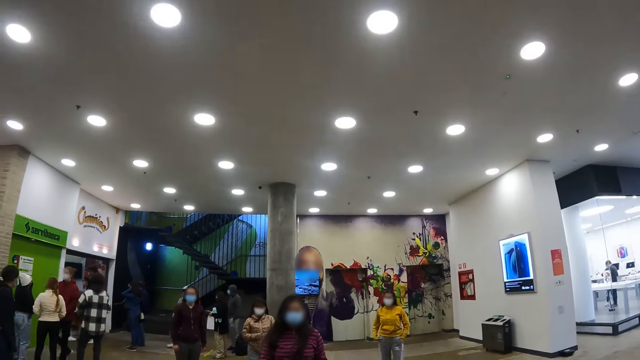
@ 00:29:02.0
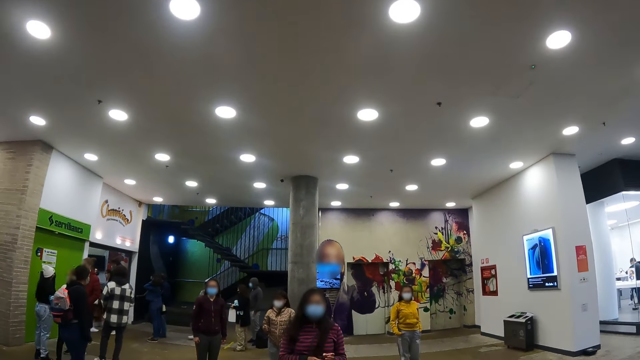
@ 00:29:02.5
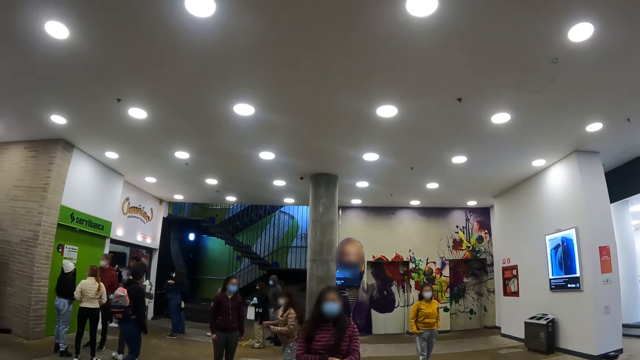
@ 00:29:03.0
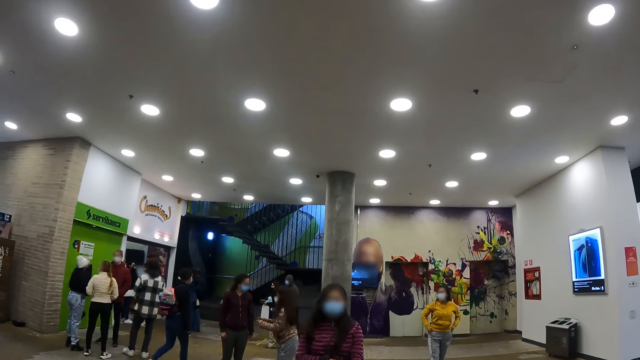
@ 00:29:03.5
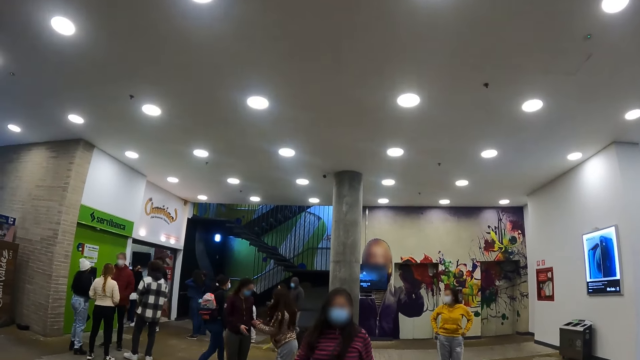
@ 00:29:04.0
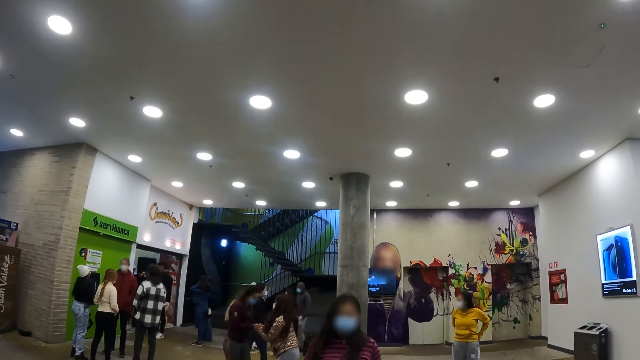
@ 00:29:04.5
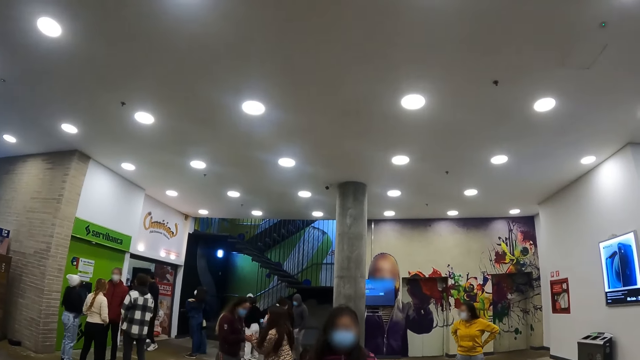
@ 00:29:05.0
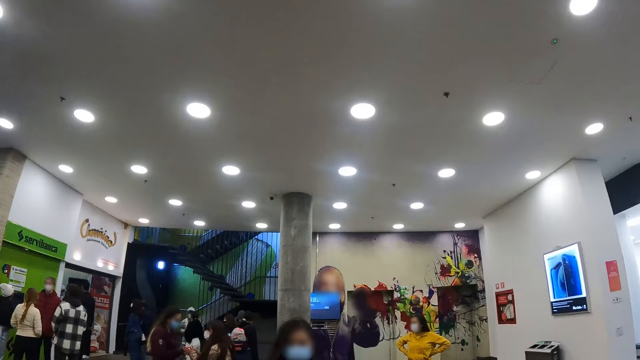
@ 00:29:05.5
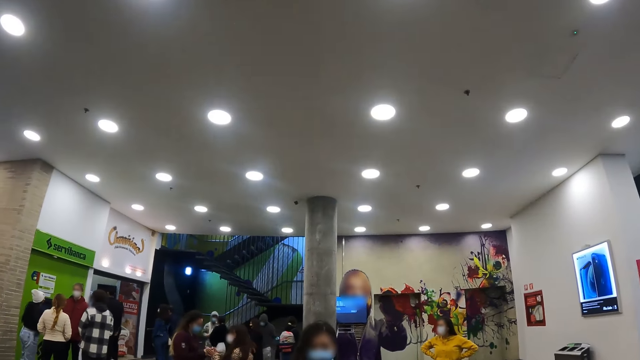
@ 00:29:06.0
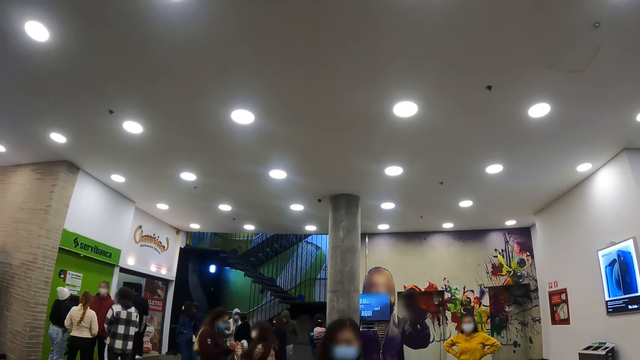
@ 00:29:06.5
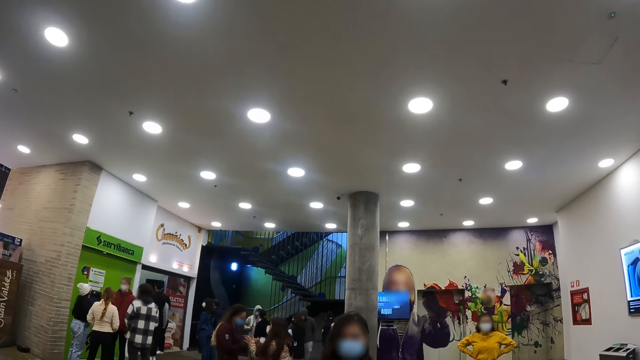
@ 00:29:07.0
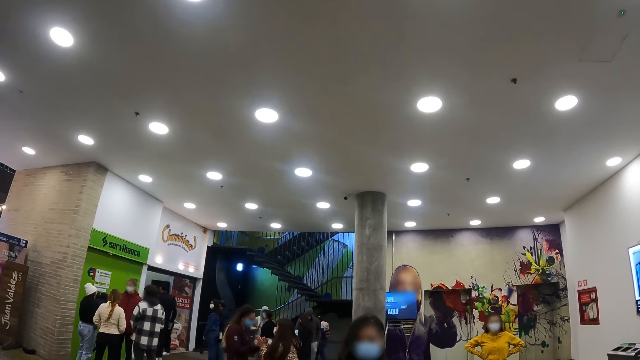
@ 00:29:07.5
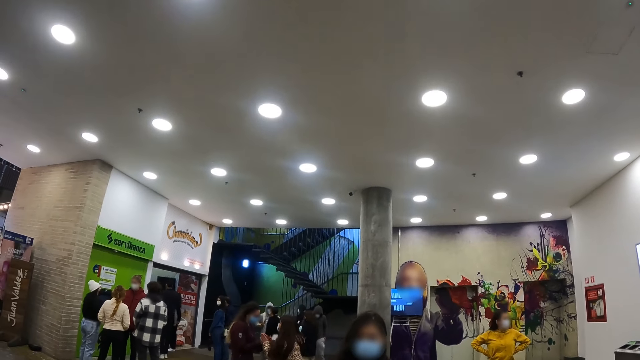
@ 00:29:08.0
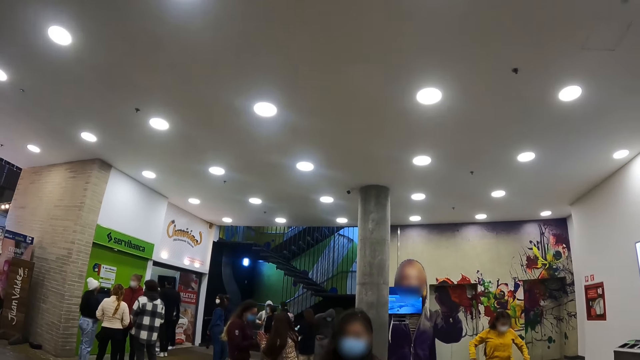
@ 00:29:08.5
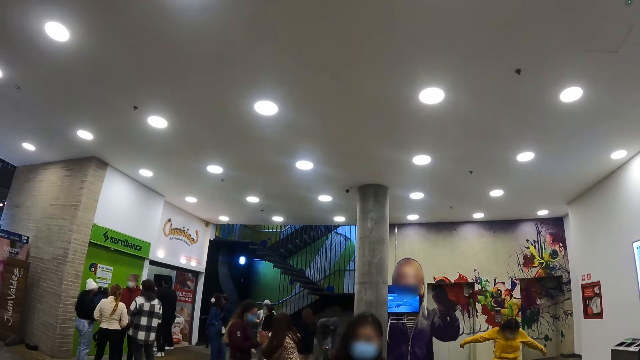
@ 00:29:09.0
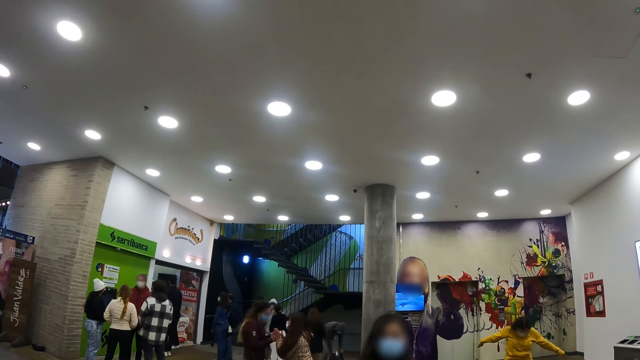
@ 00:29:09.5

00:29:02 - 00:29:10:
A person walks on a floor. A woman touches another woman. The person and another person rub their hands.

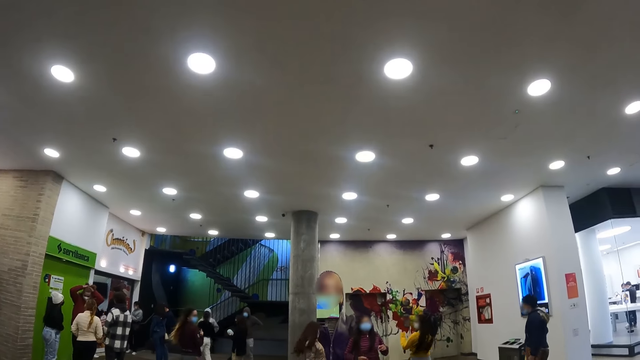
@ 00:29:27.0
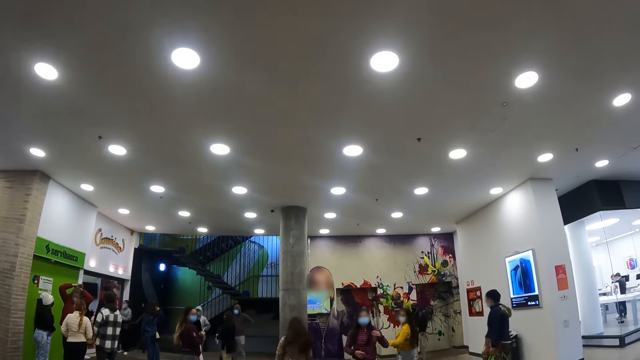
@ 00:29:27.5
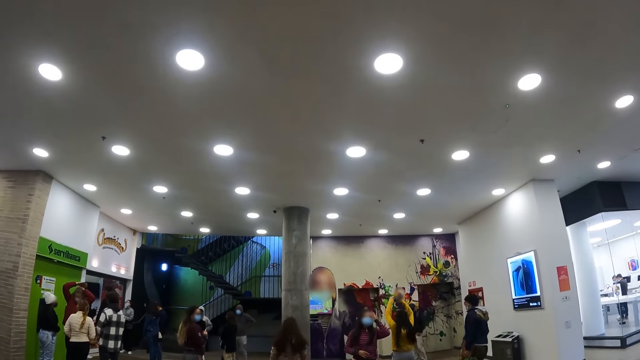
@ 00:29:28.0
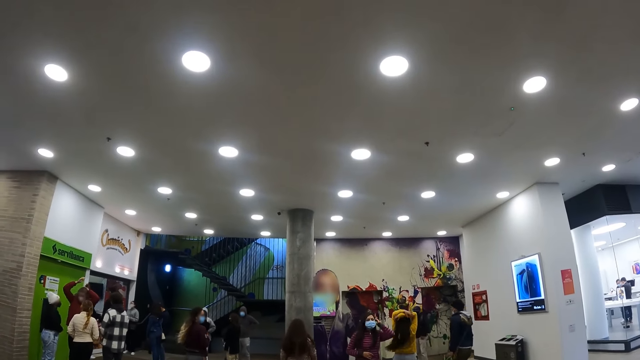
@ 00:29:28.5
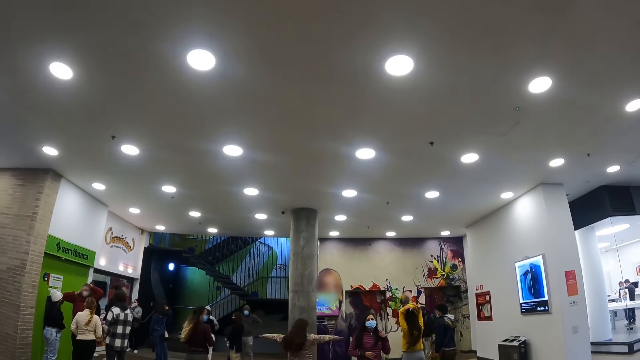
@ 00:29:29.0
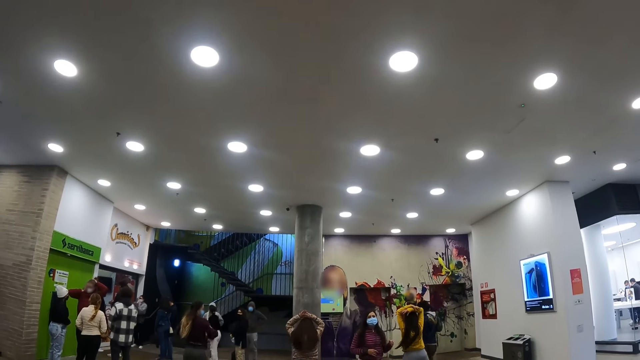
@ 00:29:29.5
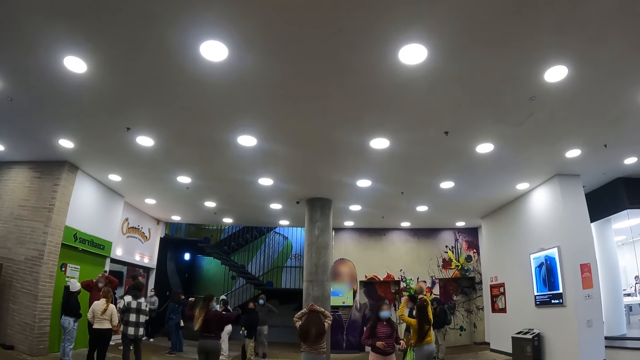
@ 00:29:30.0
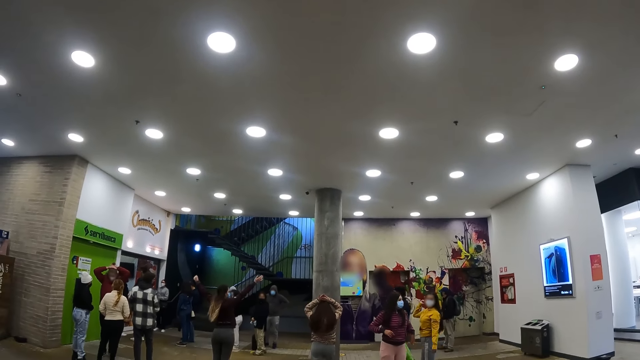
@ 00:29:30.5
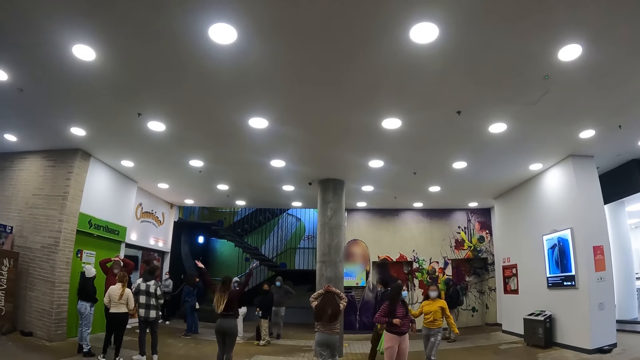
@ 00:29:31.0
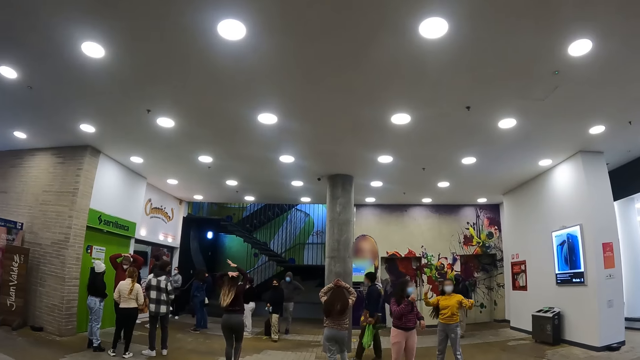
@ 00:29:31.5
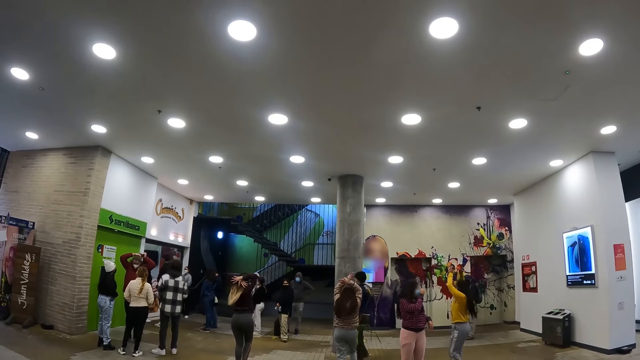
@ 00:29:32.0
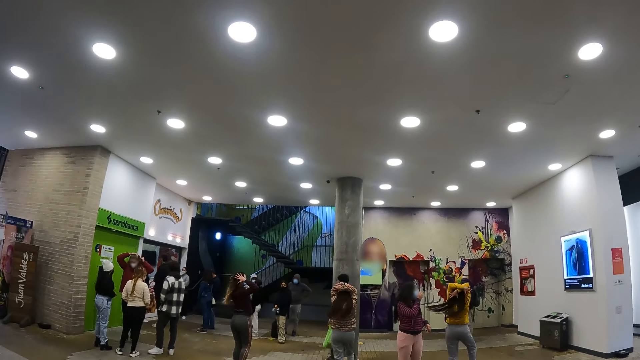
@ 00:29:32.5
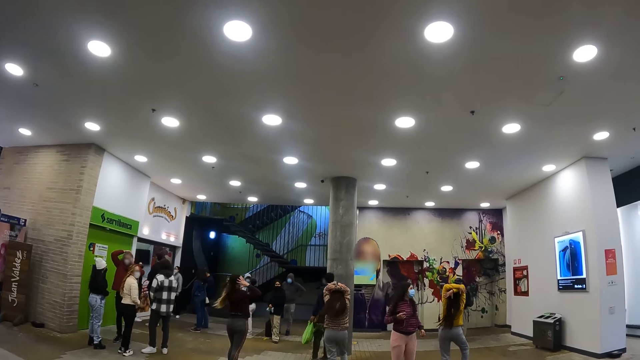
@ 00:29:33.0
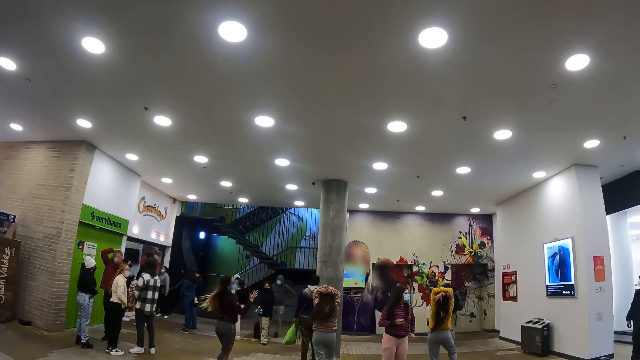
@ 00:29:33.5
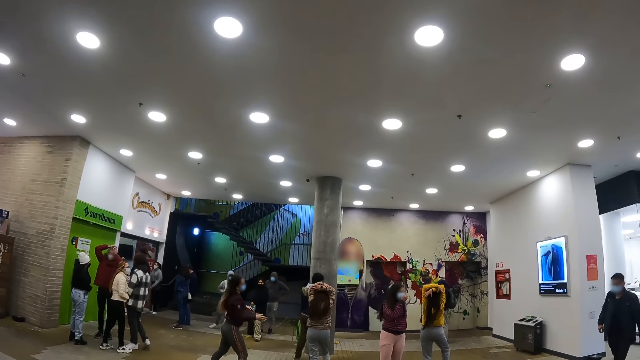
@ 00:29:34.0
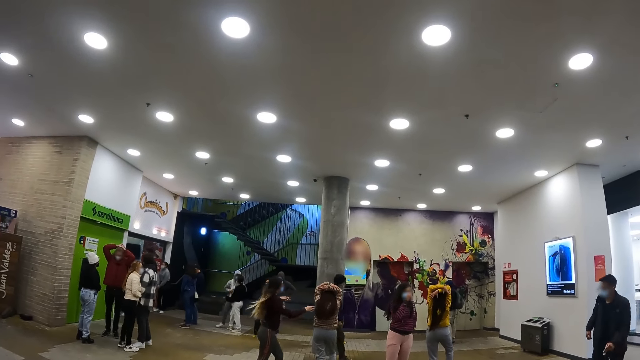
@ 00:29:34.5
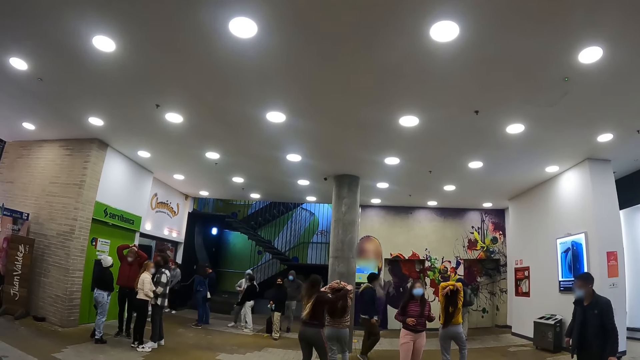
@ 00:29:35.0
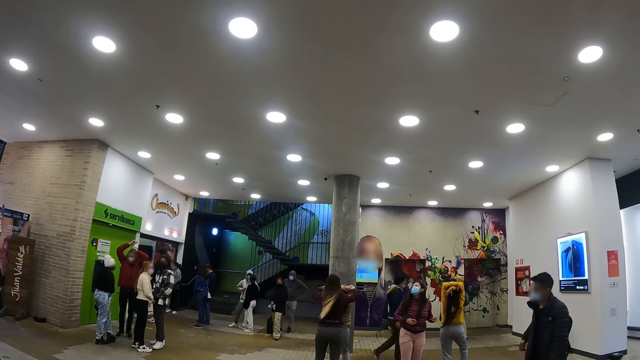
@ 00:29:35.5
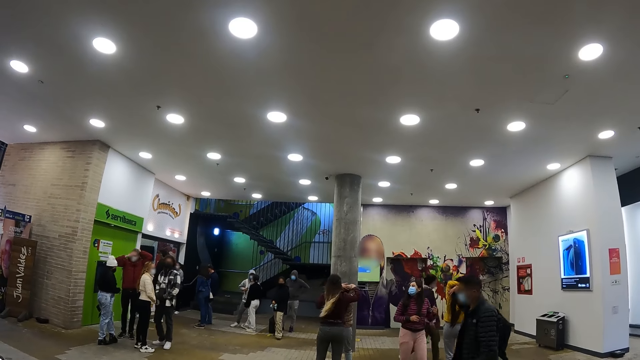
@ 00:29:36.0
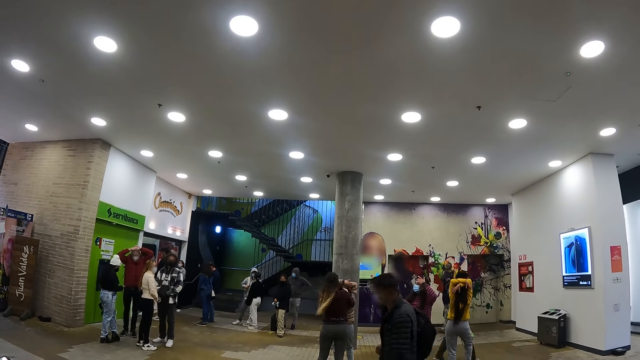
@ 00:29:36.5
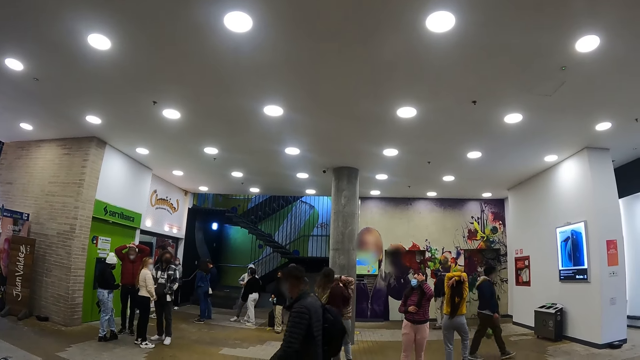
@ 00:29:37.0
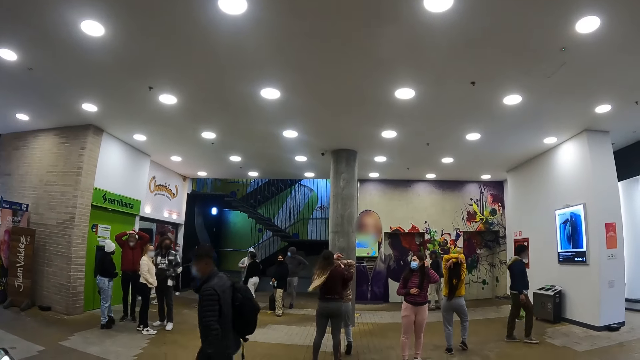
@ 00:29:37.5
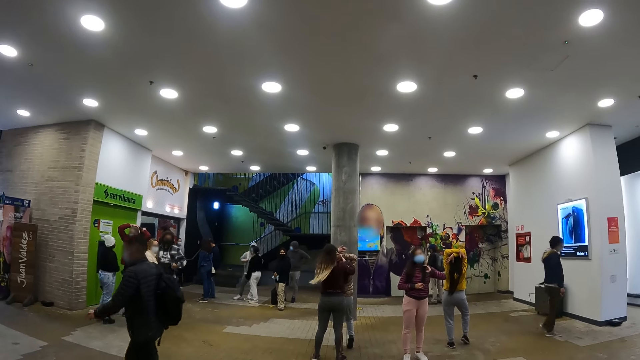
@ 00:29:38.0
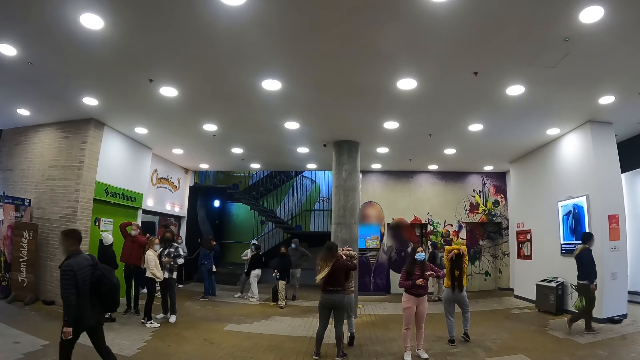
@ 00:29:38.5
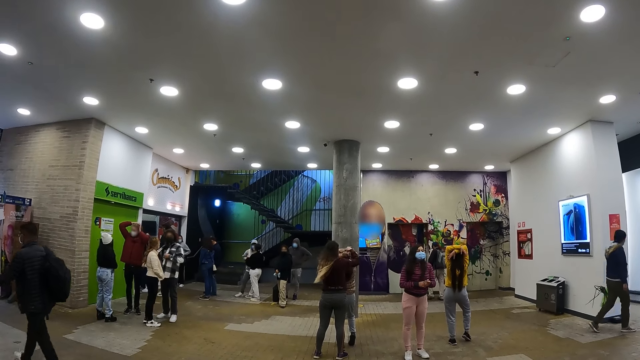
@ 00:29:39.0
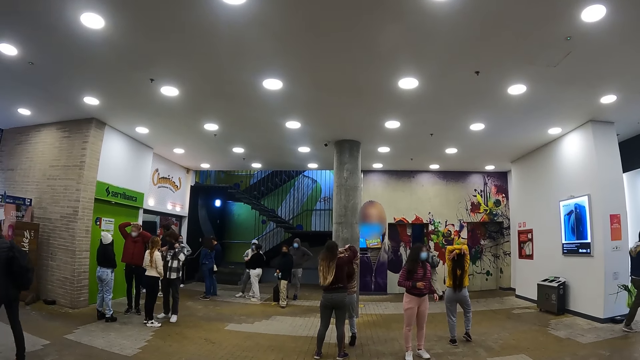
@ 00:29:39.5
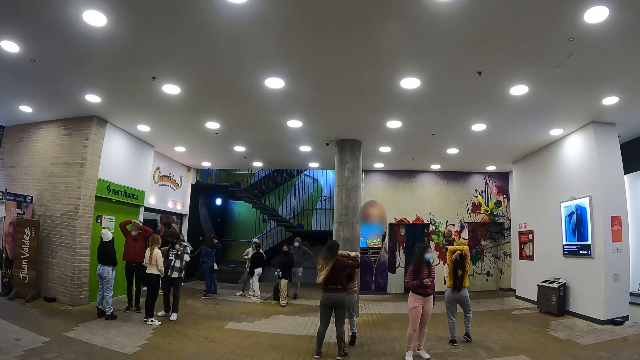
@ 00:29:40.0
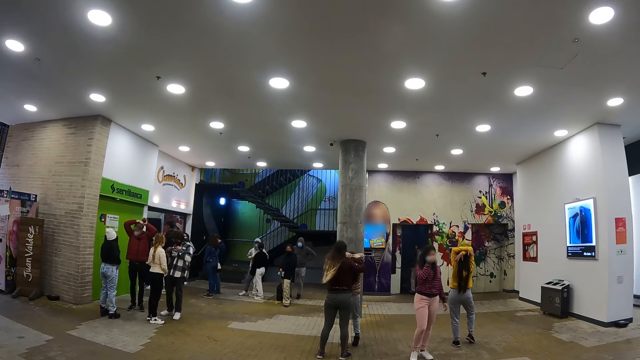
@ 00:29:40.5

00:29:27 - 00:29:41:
A person stretches her hands on her head. Another person touches her hair. A third person puts her hands on her head. A fourth person places her hands on her head. A woman places hands on her head. The fourth person walks on a floor and touches the third person. The woman touches the fourth person's hair.
